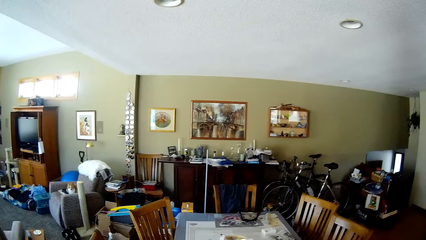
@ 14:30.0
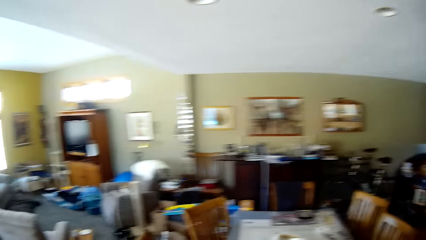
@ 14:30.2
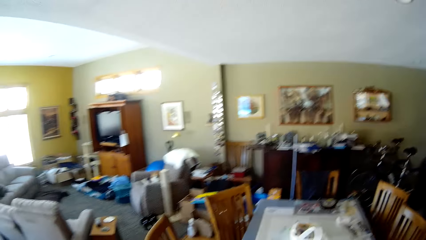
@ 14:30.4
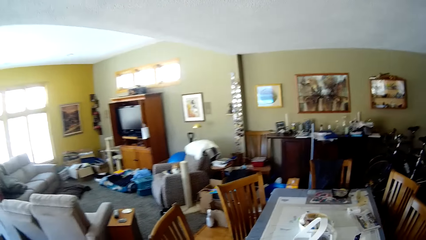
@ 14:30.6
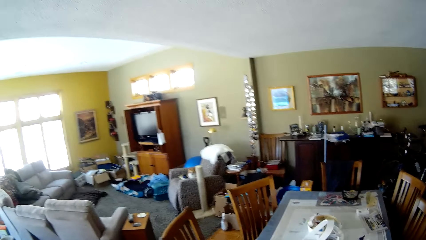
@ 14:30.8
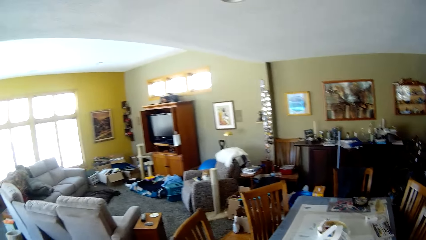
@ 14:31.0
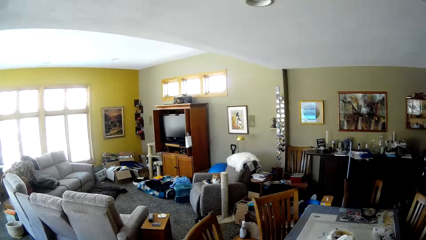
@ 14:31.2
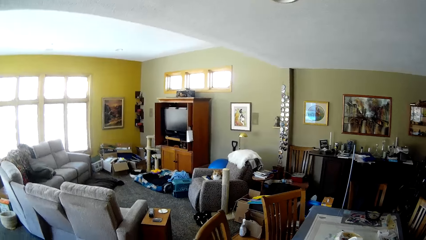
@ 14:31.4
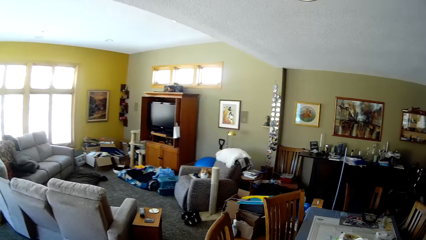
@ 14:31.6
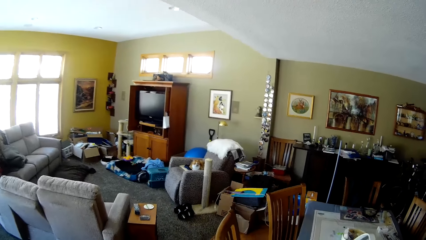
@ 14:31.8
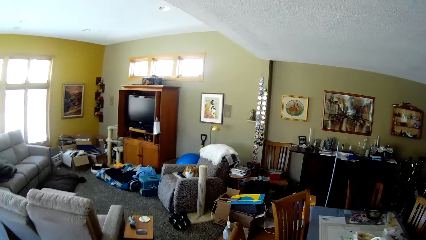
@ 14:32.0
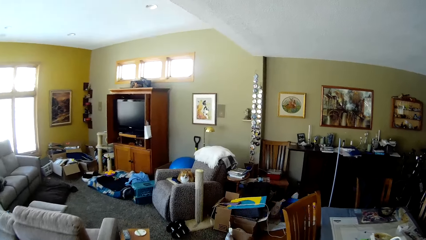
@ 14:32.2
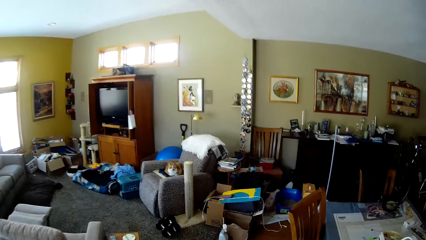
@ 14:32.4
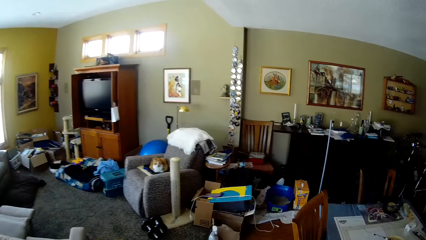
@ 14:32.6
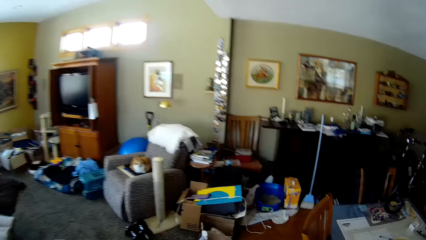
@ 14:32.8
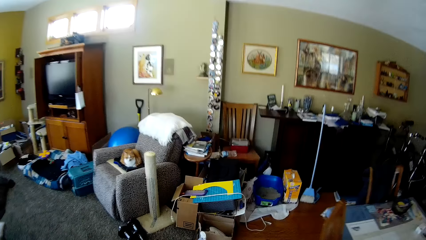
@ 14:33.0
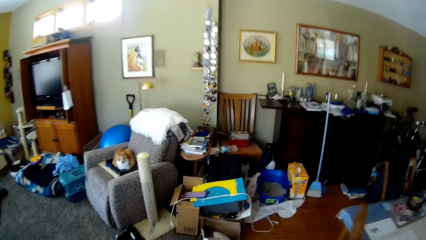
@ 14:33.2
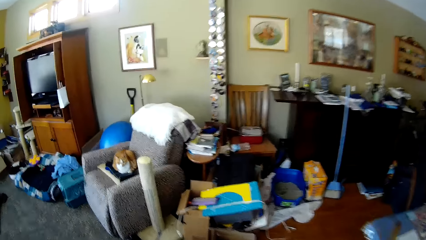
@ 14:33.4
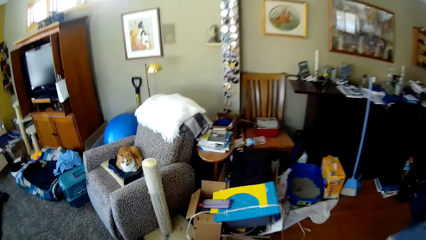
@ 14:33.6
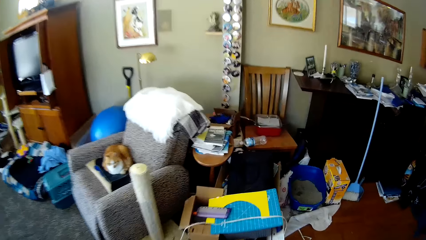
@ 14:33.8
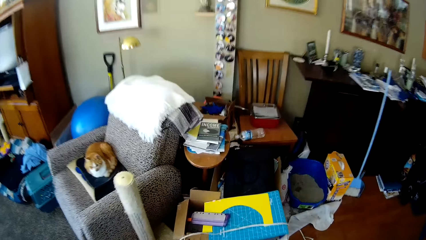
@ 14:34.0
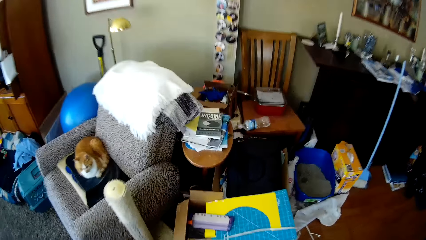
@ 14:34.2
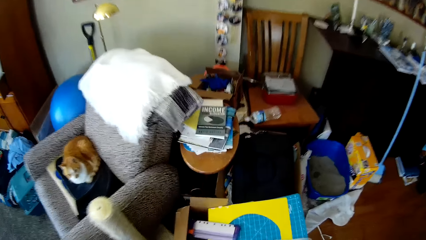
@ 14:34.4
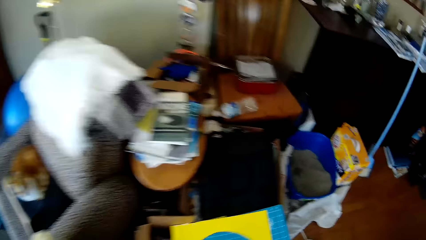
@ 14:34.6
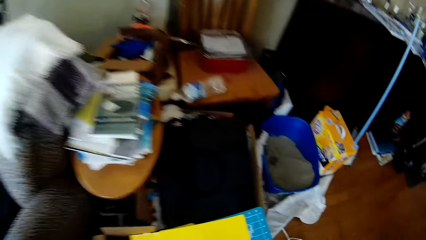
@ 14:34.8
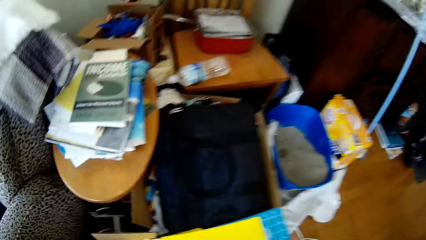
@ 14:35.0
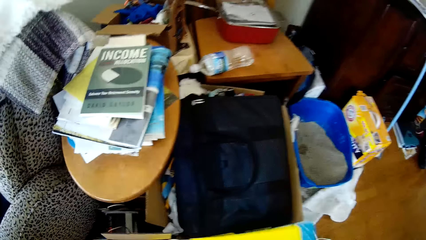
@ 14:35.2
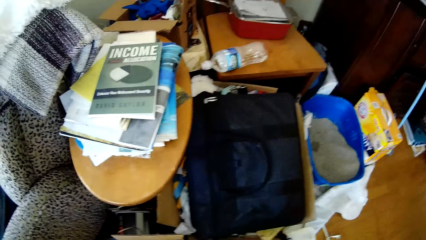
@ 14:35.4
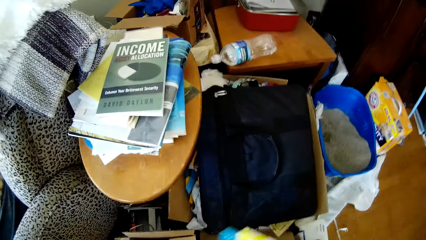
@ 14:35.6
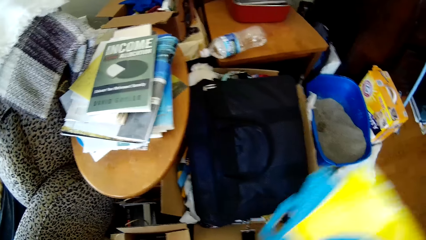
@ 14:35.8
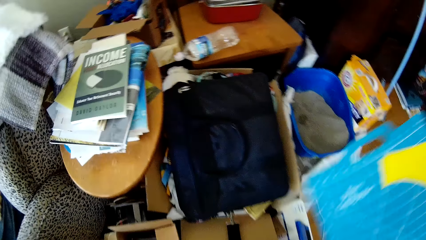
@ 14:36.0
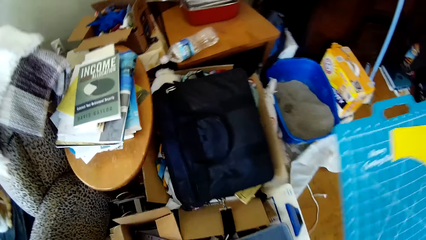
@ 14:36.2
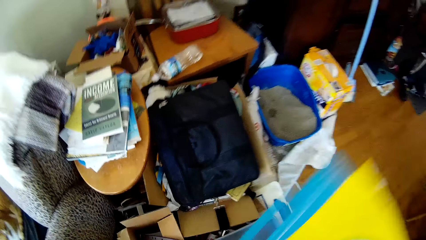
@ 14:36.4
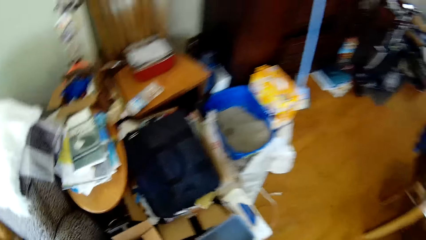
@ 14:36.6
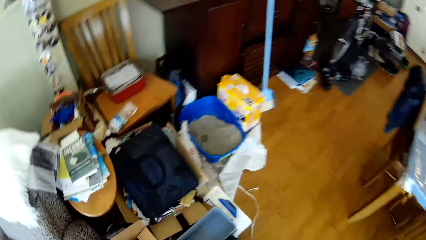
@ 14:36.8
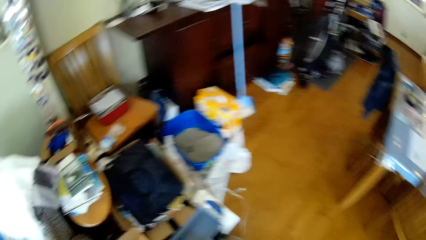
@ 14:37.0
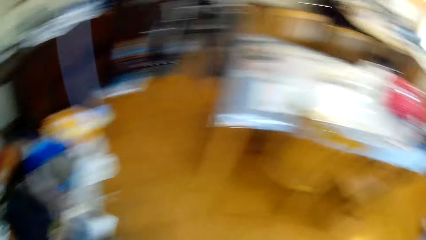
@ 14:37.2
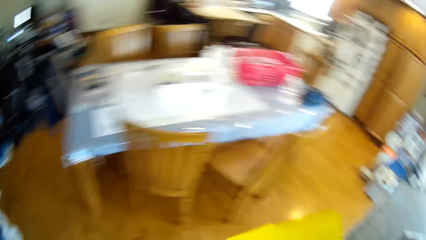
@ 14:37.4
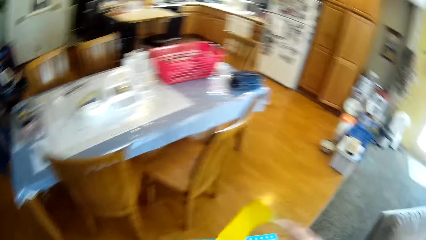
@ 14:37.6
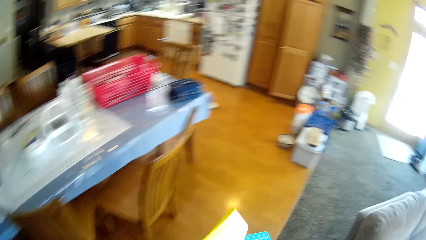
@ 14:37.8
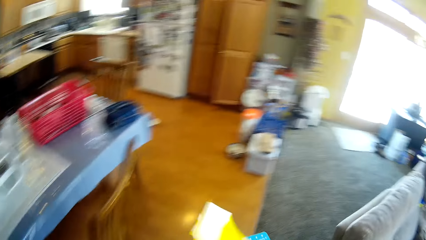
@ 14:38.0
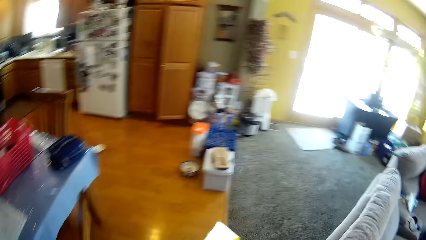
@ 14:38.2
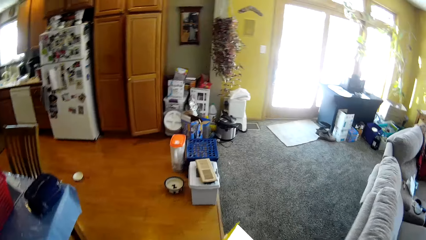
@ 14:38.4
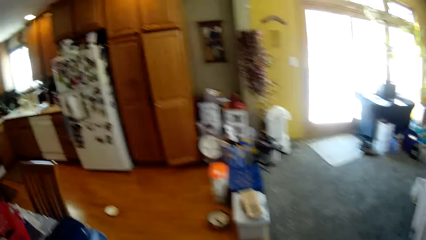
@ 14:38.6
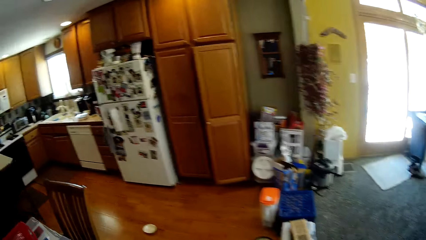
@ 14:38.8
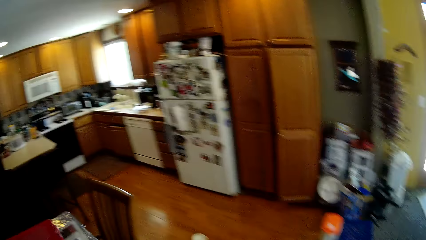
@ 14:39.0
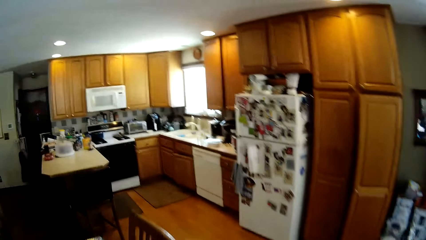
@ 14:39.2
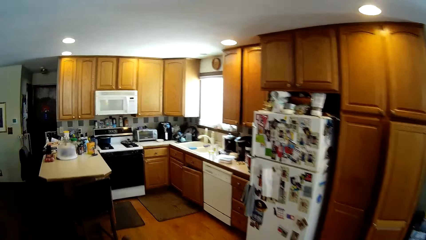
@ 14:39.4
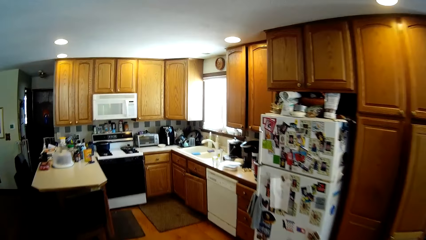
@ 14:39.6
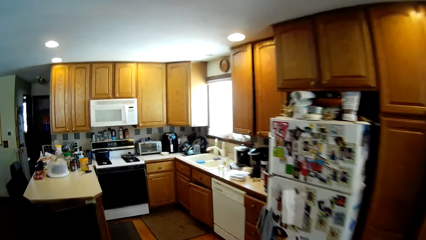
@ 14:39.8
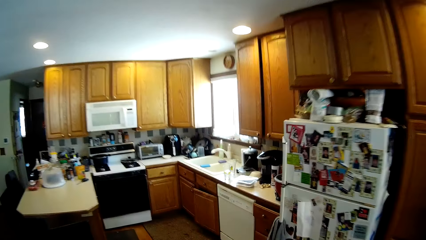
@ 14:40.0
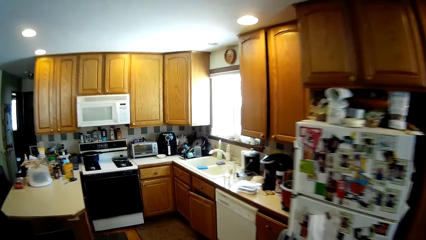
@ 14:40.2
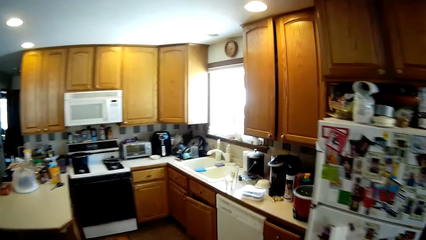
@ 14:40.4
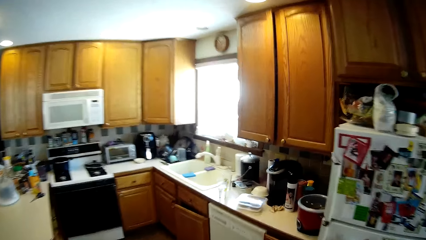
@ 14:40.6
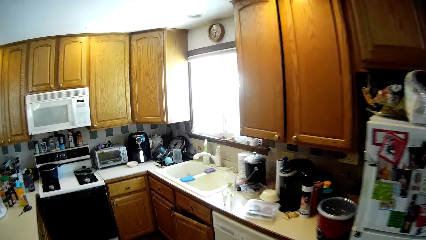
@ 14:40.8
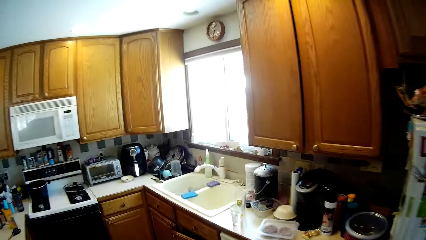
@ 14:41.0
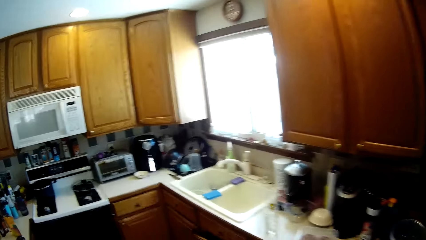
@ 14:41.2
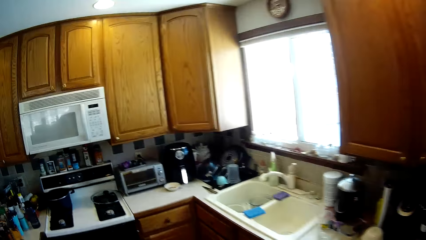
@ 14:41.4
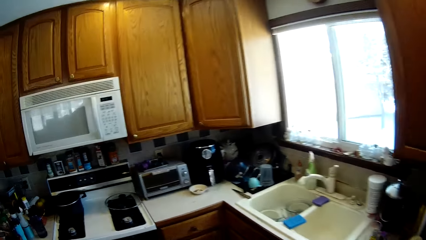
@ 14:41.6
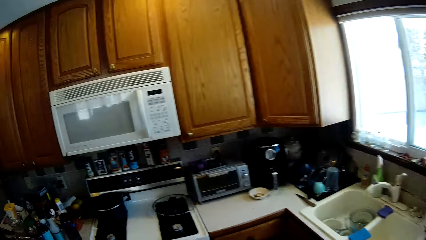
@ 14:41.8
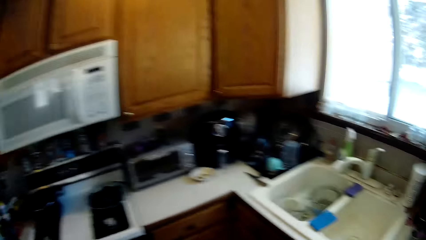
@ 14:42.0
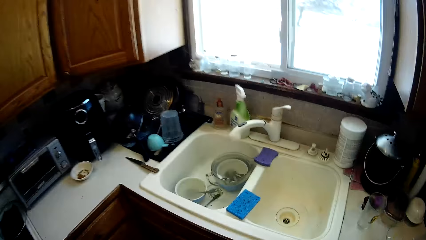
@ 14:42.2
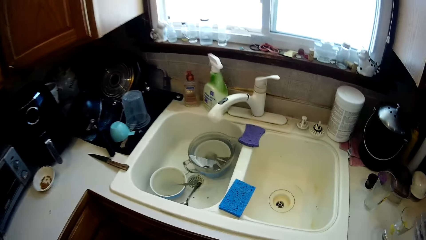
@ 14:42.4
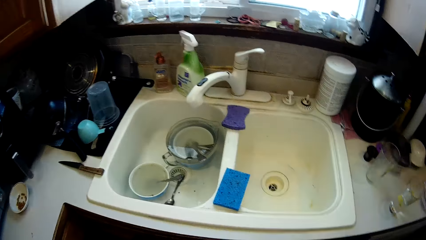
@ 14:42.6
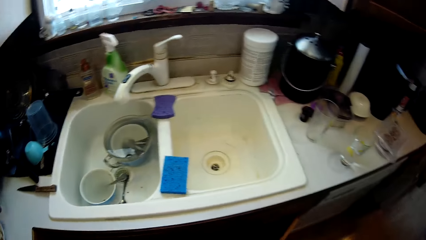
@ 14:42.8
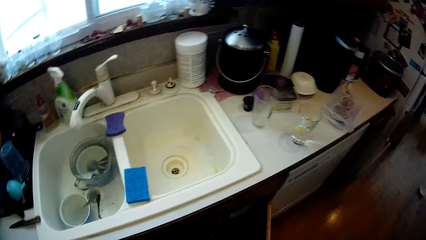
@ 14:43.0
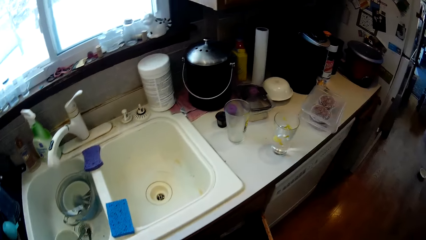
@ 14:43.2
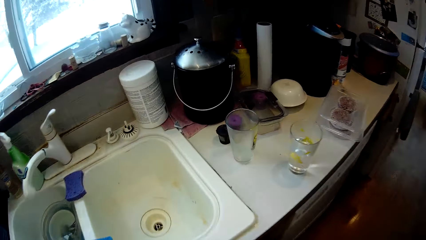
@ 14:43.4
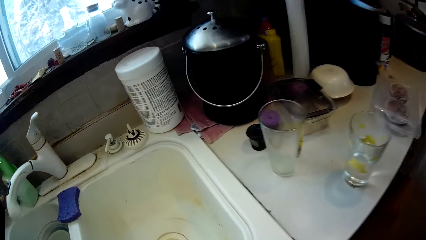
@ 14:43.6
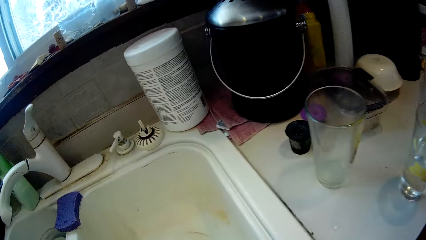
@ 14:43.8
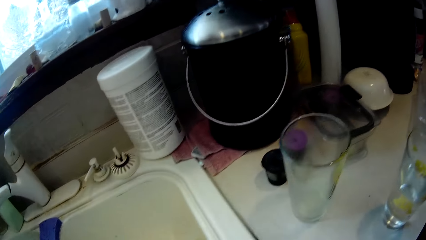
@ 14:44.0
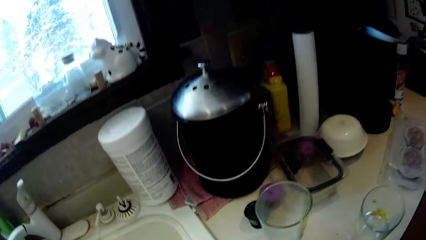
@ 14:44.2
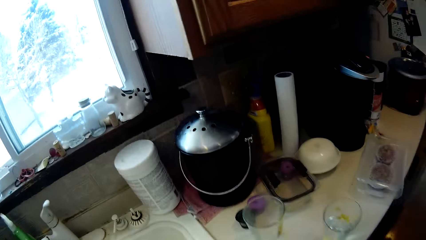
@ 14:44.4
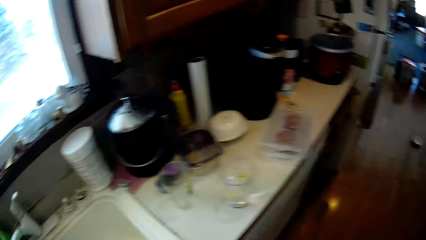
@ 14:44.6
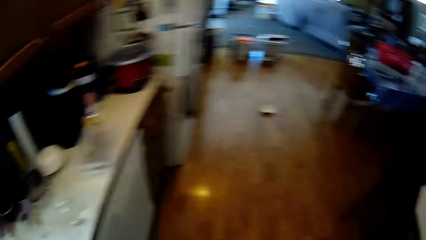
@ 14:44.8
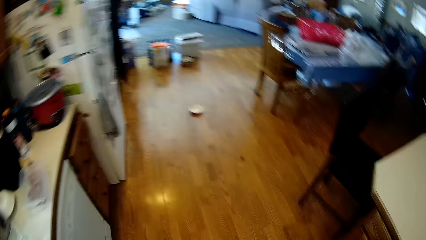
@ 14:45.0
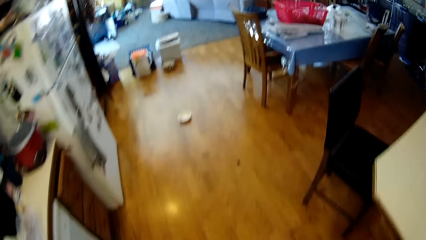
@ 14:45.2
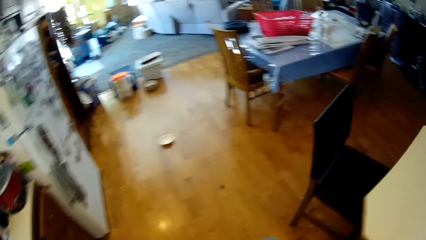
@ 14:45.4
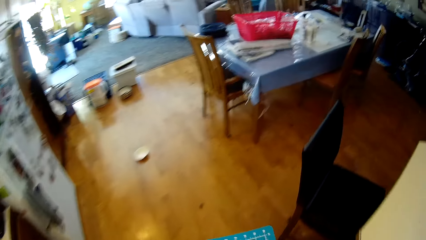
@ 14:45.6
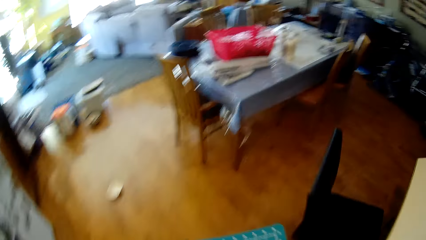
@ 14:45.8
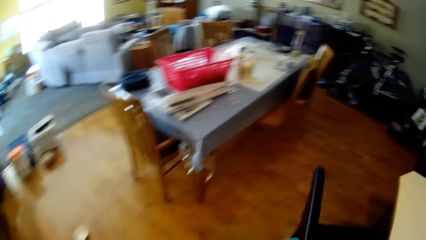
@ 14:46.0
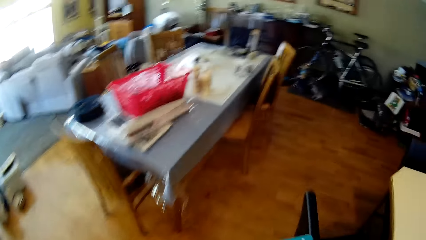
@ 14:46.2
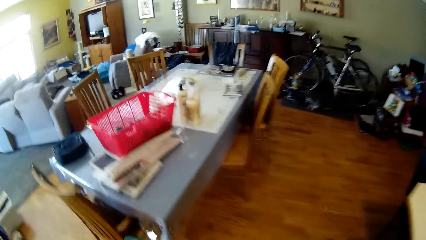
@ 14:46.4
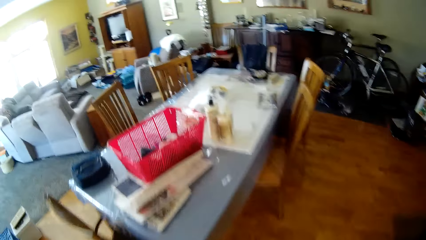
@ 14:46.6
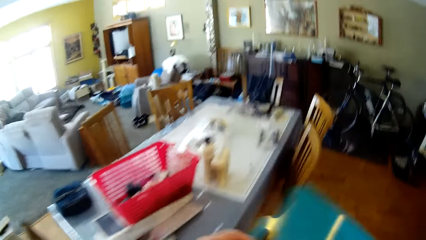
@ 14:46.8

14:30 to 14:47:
The camera wearer takes files from a table. They walk to the kitchen.
